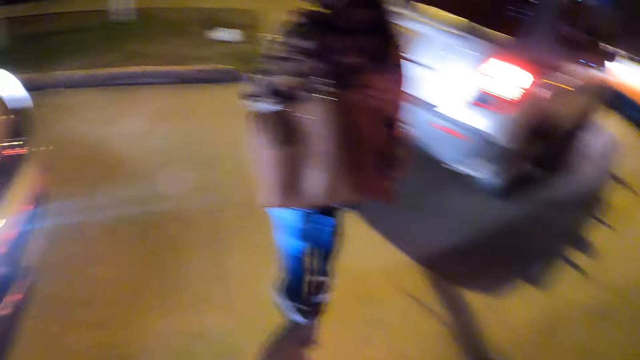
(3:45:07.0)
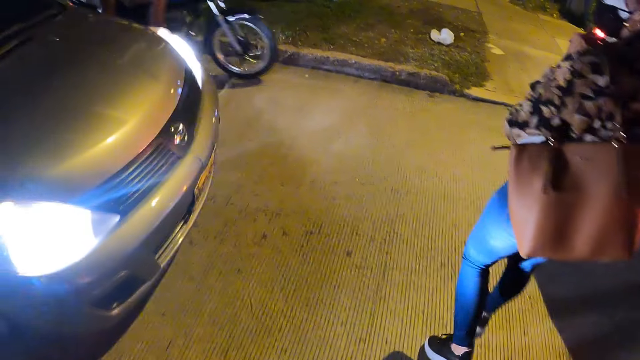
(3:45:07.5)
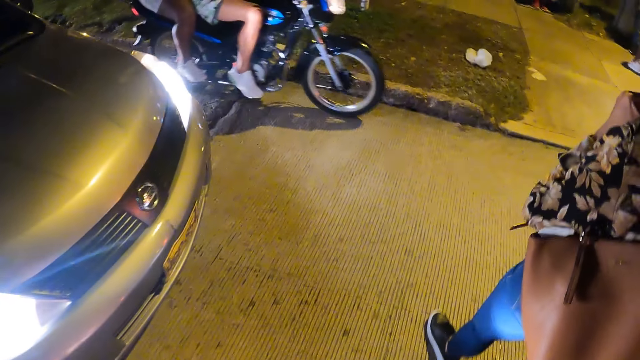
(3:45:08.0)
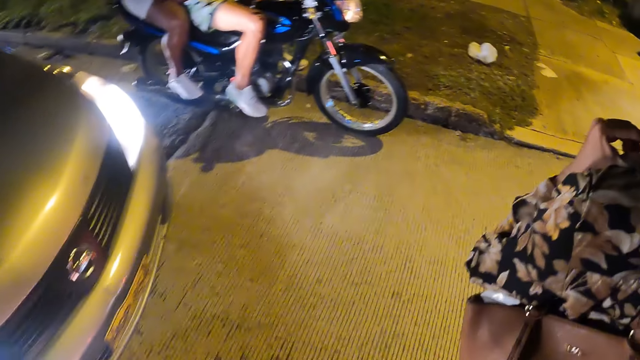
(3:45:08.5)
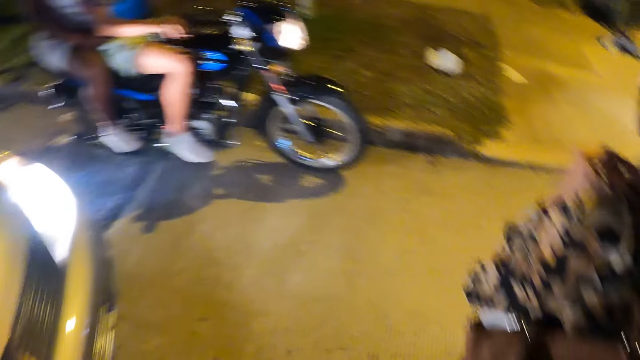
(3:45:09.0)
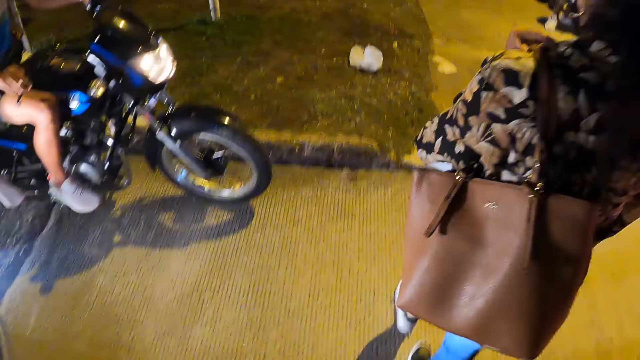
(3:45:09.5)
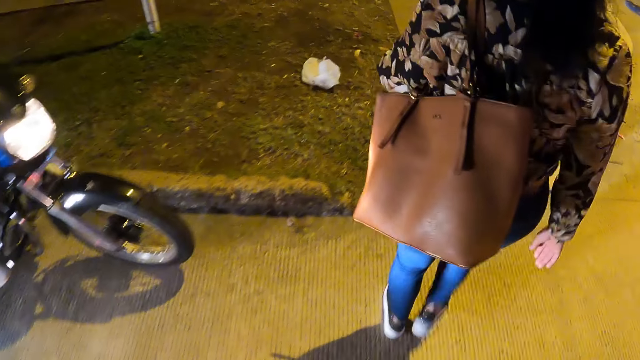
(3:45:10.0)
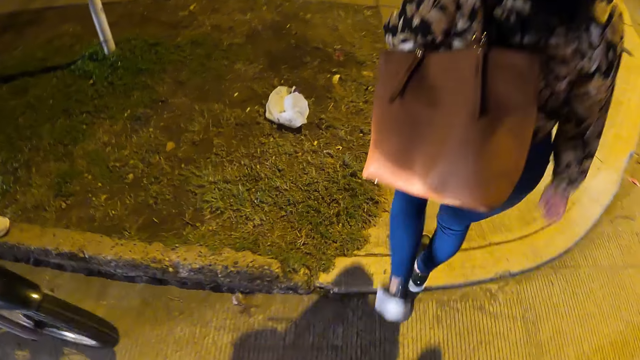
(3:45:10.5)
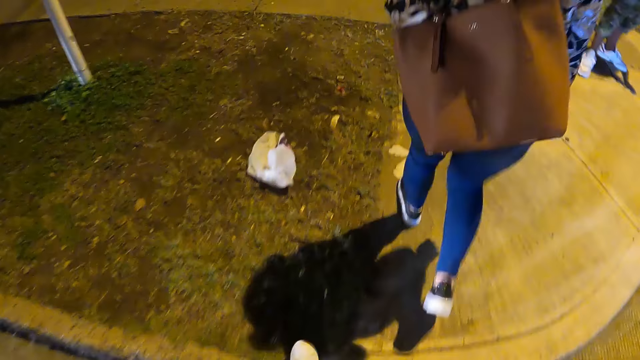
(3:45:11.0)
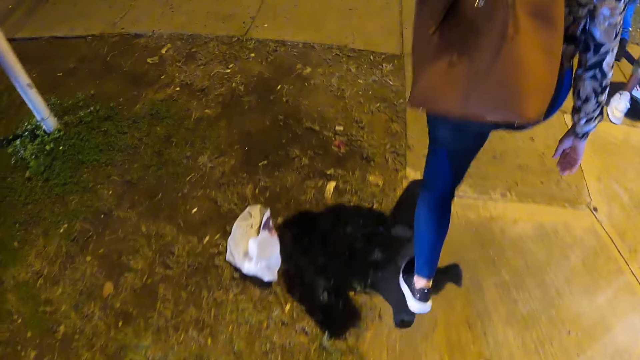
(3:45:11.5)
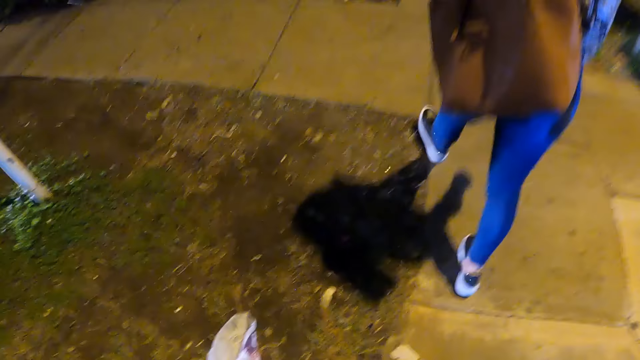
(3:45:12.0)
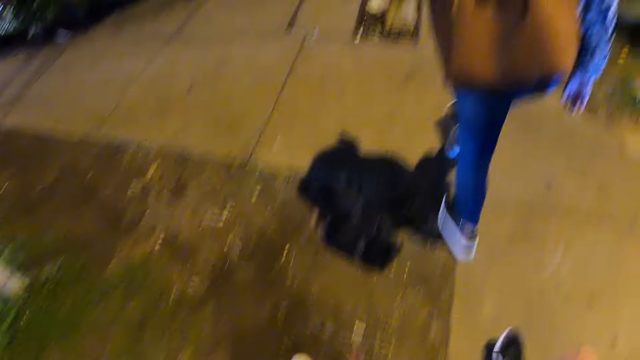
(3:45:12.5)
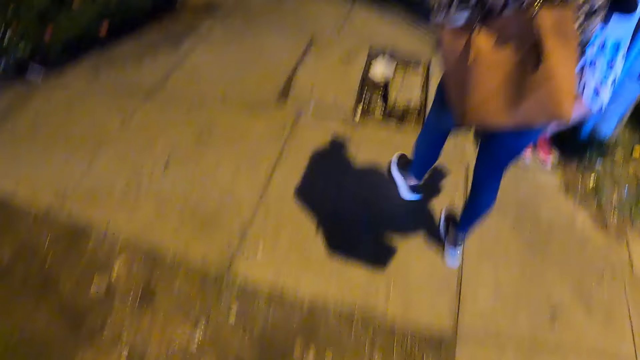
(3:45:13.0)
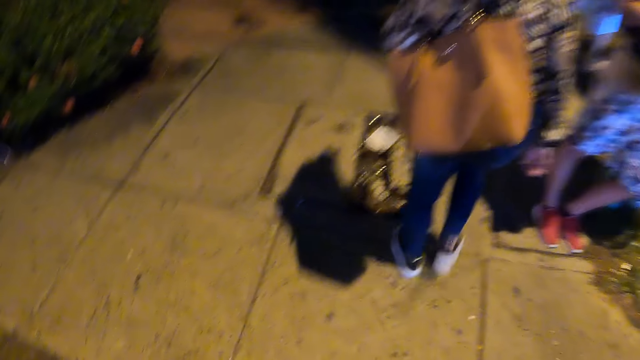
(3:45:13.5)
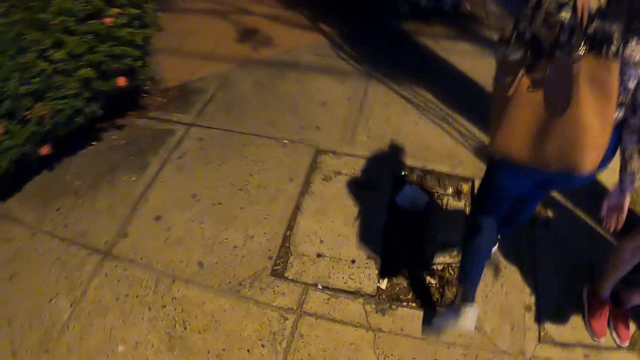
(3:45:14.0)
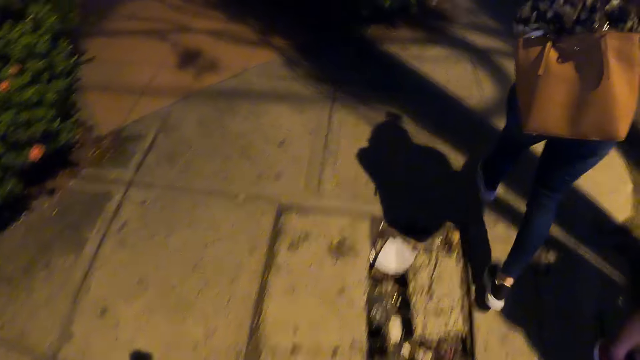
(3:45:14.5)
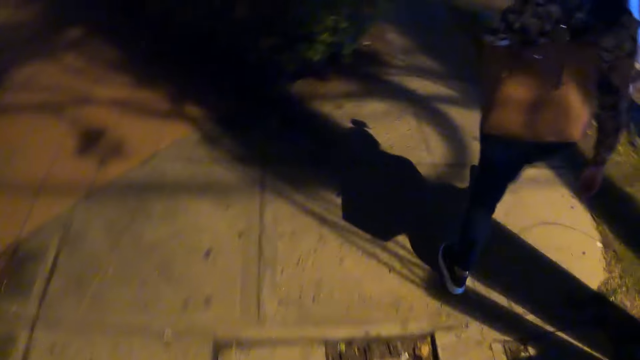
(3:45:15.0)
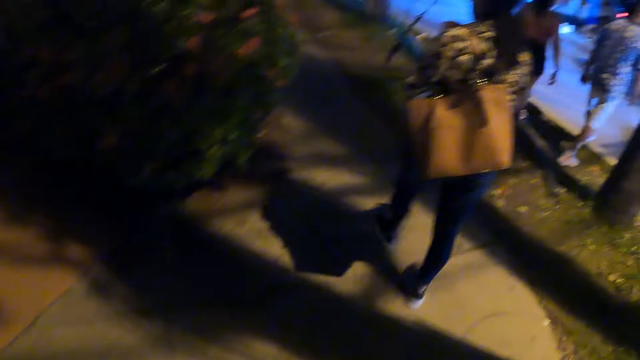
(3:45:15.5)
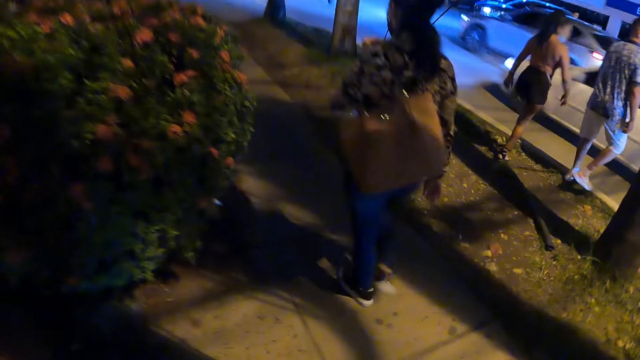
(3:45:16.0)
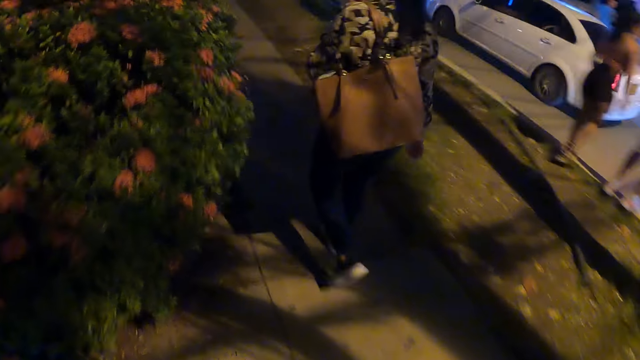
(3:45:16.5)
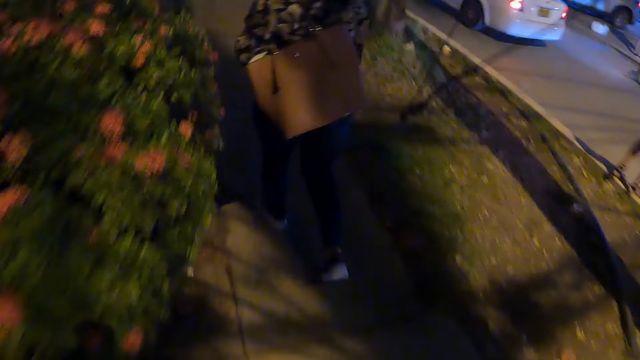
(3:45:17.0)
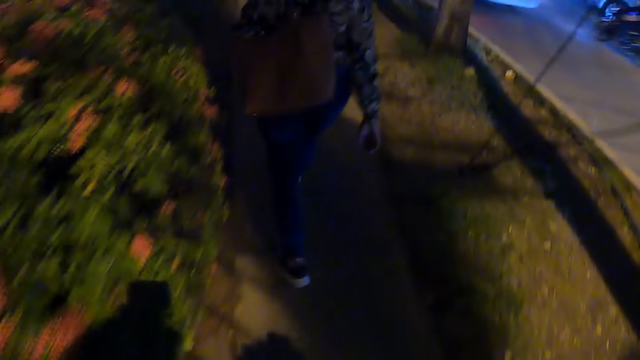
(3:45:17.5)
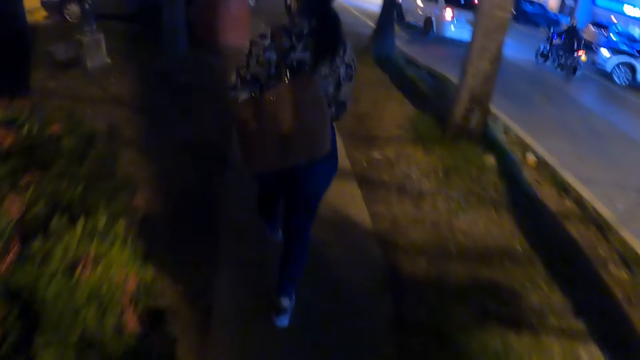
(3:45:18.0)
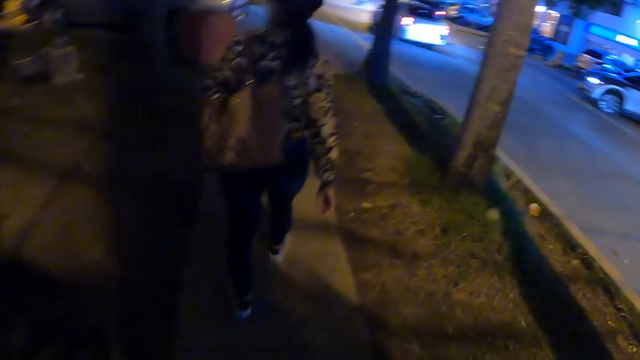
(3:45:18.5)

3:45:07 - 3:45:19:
The camera wearer looks left. They look forward. They walk forward. A woman walks around the street. The camera wearer walks around the street. They walk on the road side with the woman.

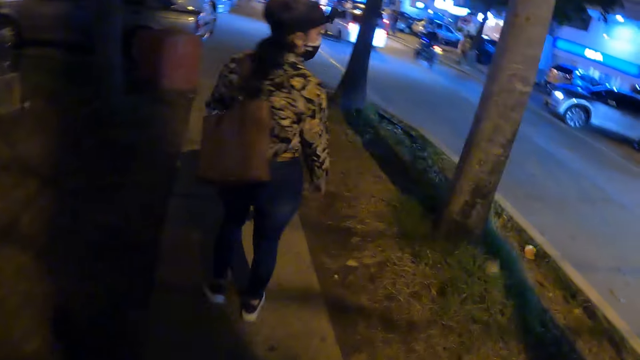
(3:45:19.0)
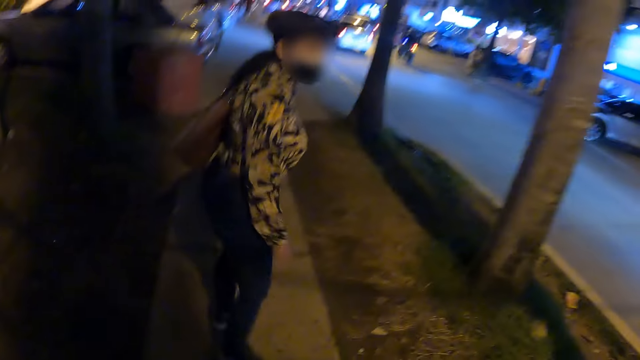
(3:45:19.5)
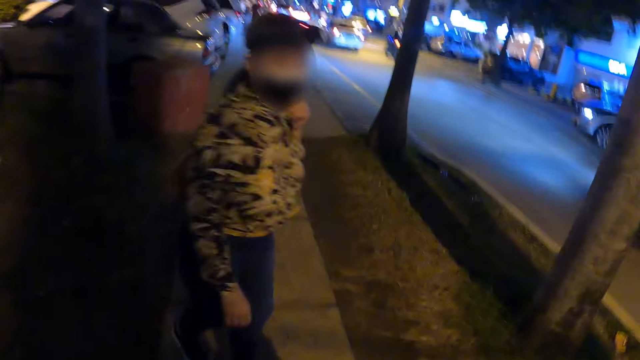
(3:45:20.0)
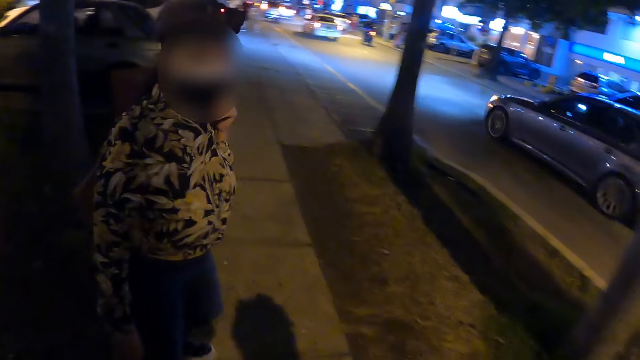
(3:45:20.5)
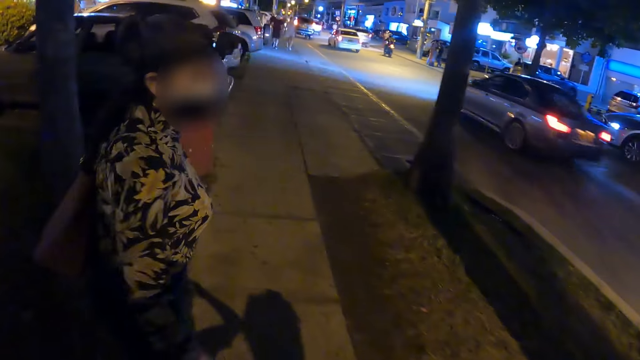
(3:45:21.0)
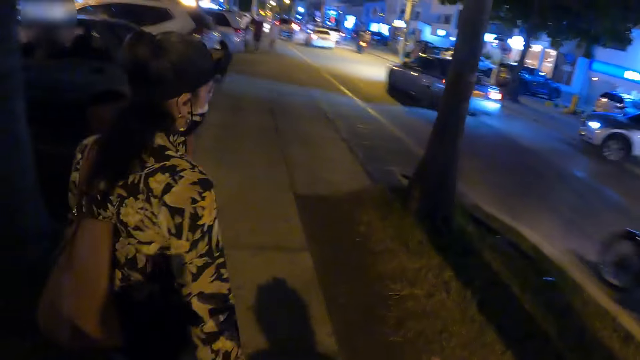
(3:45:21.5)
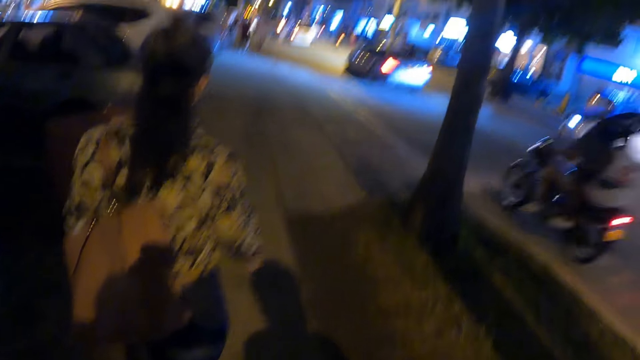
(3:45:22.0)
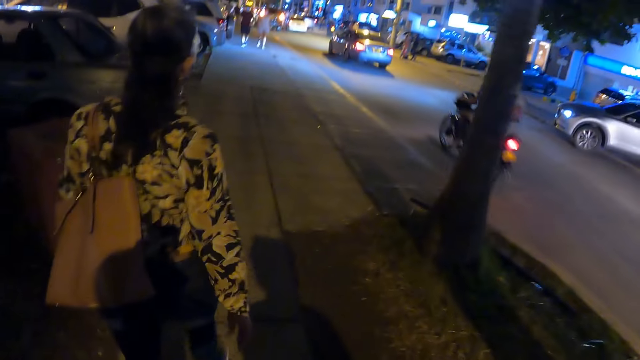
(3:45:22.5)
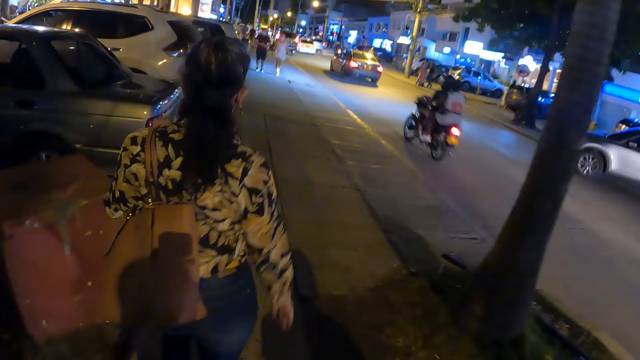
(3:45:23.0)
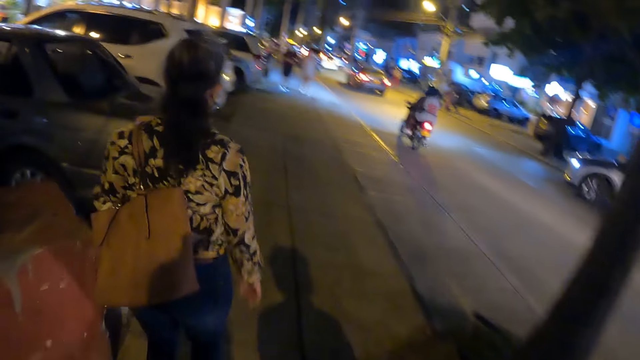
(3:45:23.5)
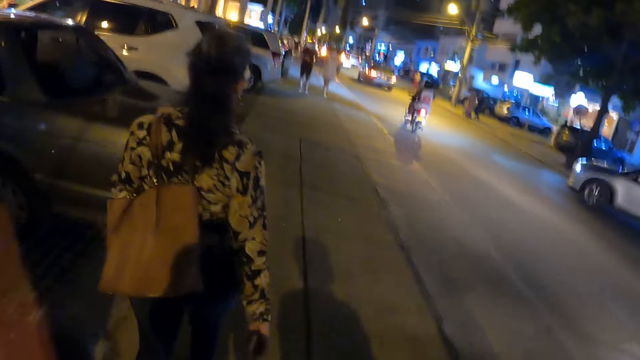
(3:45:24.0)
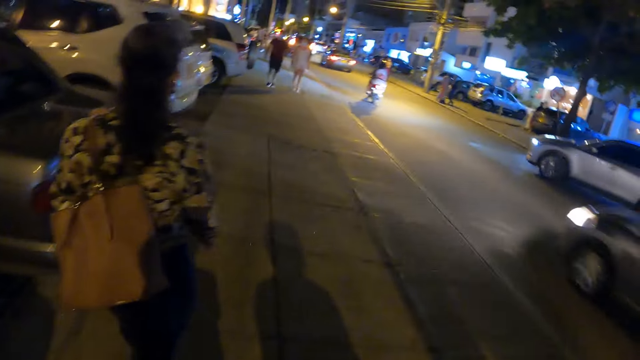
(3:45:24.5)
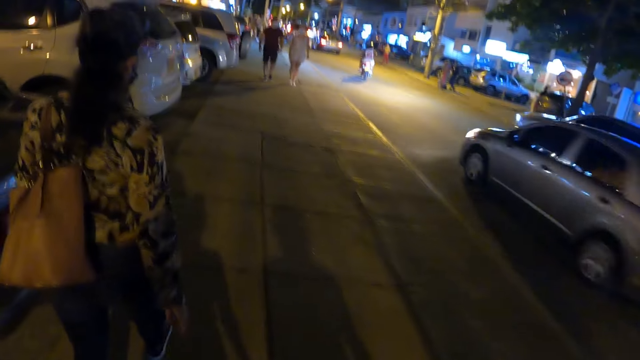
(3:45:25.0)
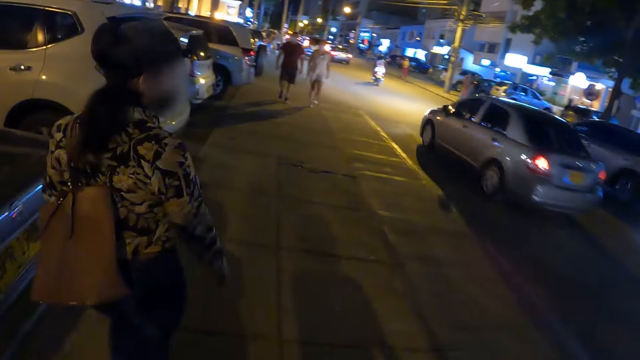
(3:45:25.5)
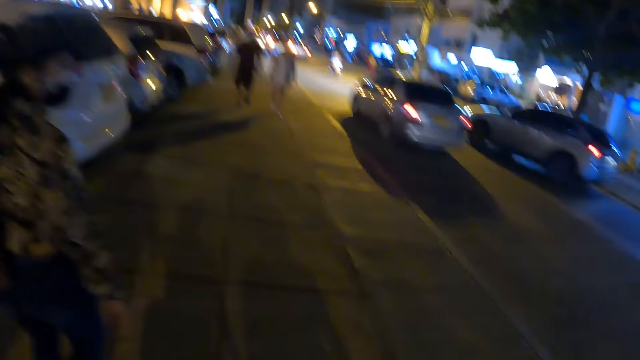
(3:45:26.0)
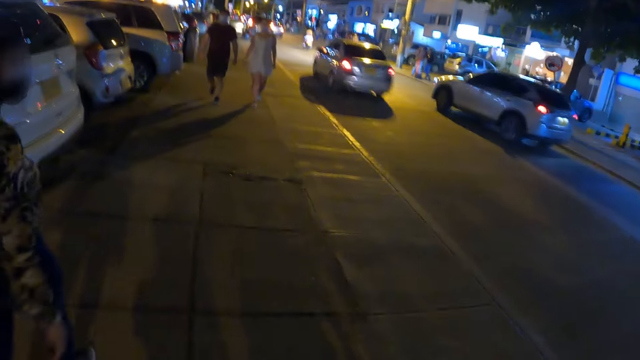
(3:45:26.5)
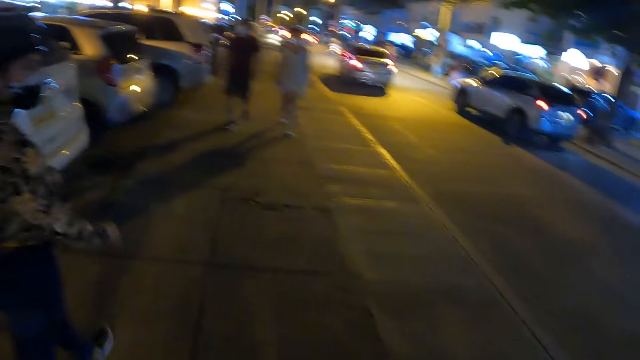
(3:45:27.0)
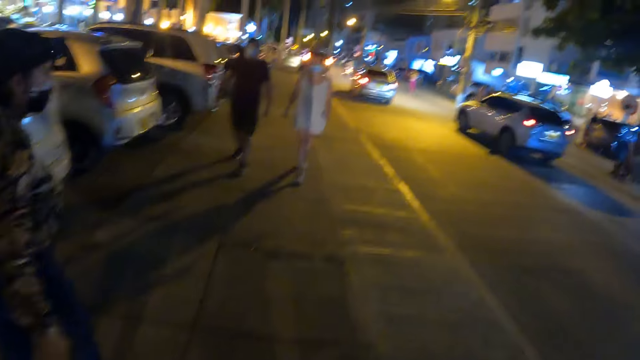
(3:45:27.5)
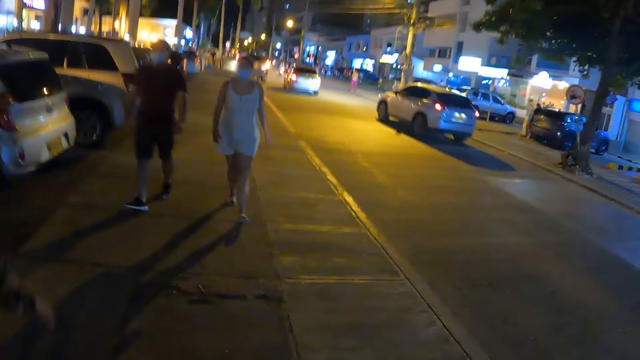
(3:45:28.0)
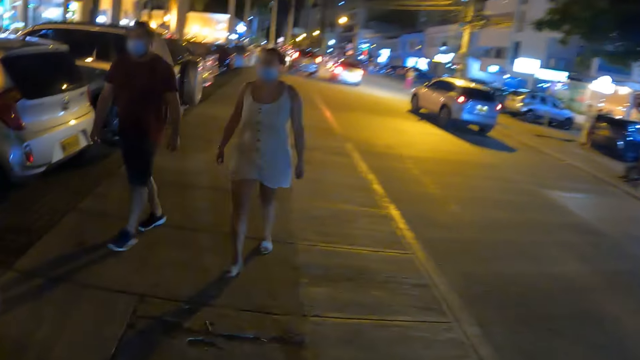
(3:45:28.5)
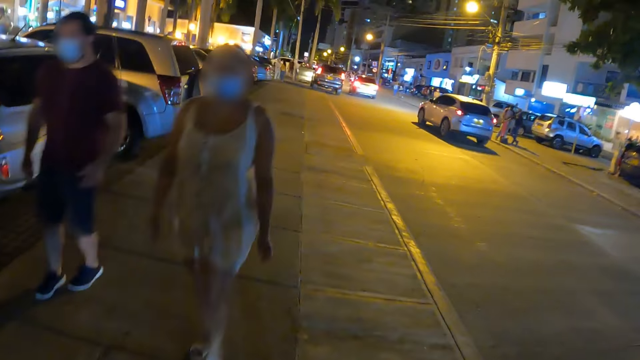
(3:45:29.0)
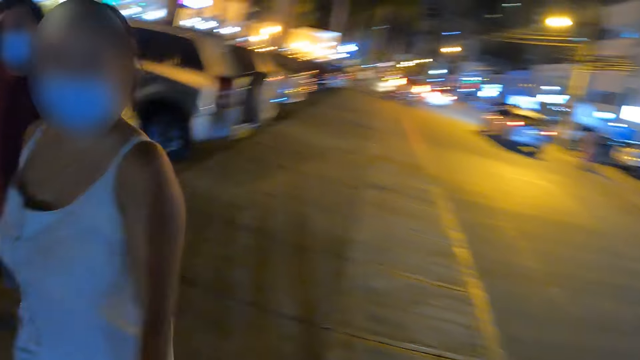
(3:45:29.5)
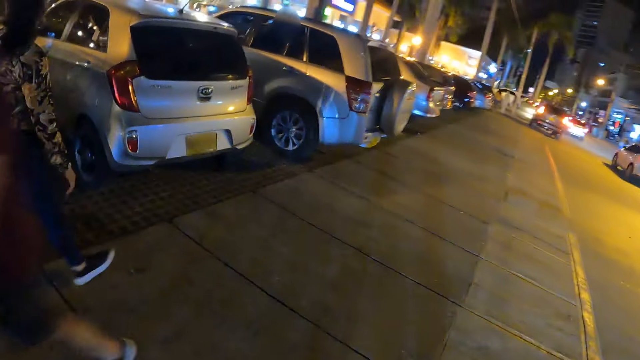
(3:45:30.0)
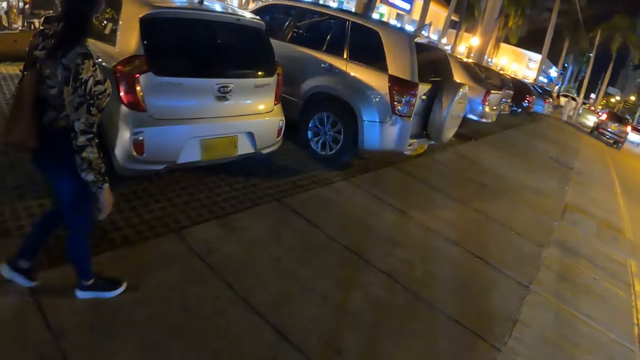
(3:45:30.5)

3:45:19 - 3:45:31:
A person looks at another person. The camera wearer walks on the road side with the first person and another person.
